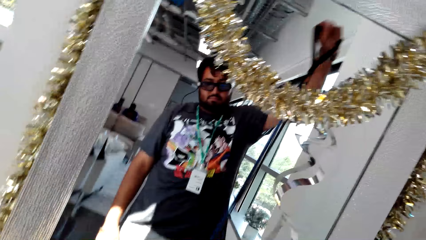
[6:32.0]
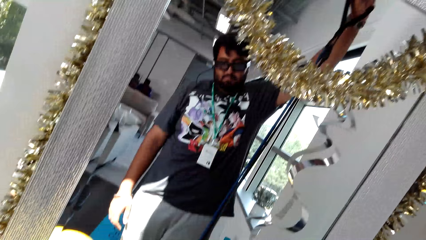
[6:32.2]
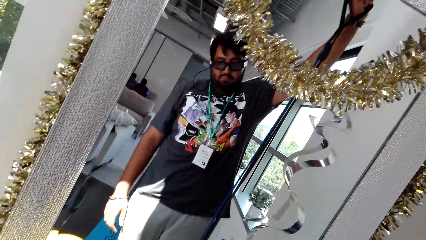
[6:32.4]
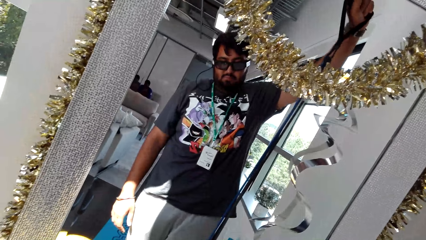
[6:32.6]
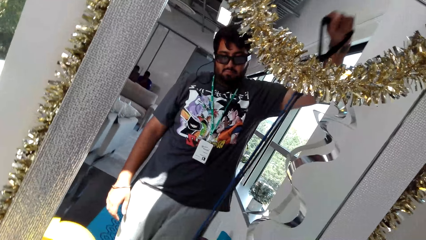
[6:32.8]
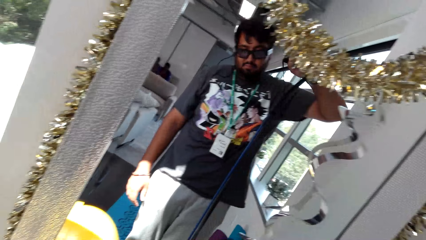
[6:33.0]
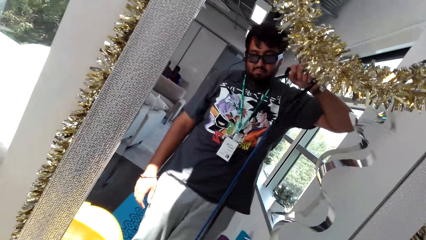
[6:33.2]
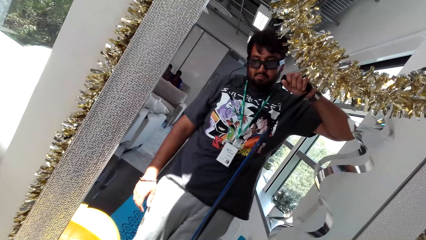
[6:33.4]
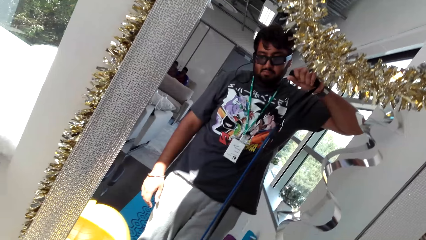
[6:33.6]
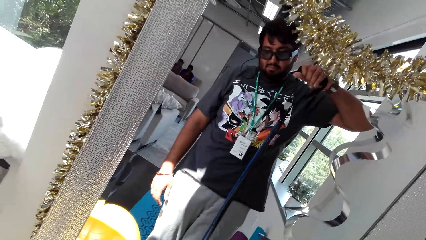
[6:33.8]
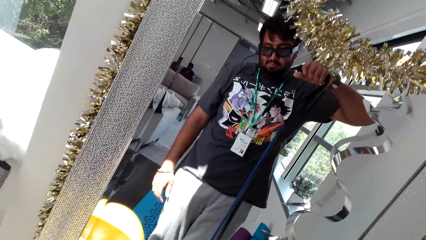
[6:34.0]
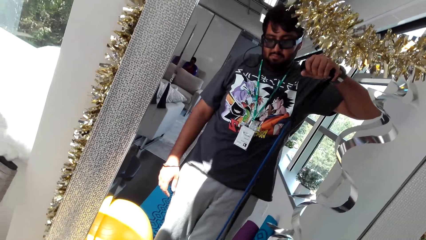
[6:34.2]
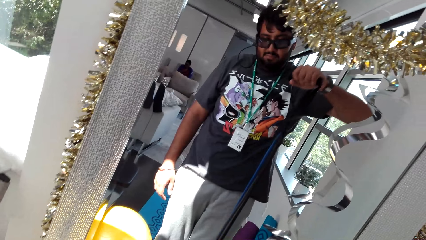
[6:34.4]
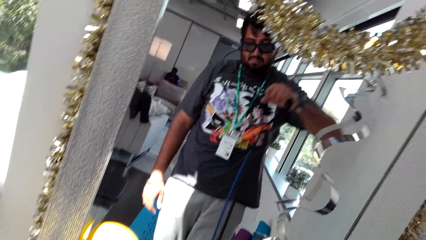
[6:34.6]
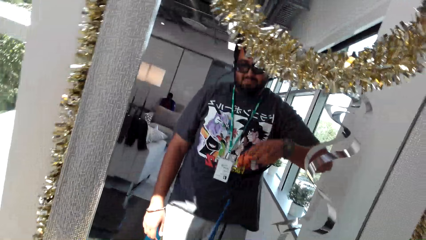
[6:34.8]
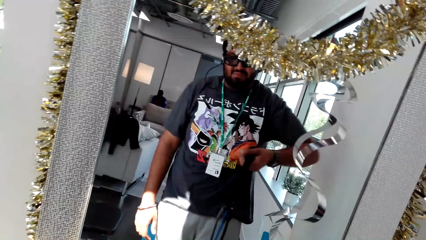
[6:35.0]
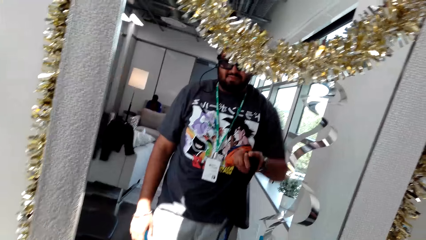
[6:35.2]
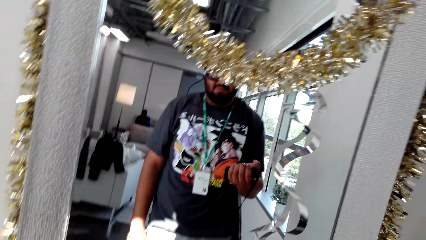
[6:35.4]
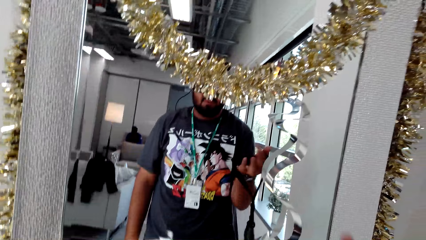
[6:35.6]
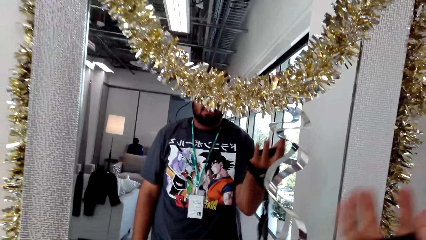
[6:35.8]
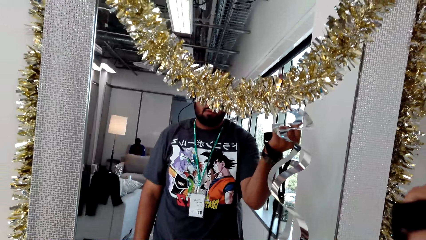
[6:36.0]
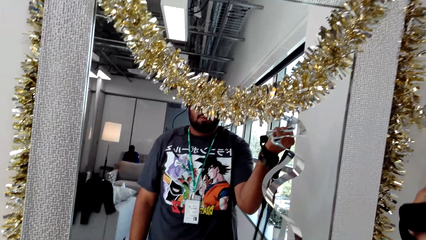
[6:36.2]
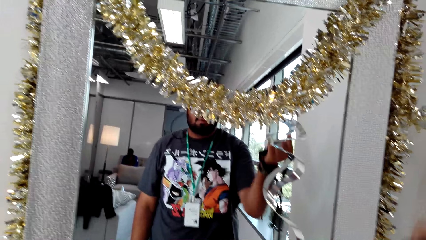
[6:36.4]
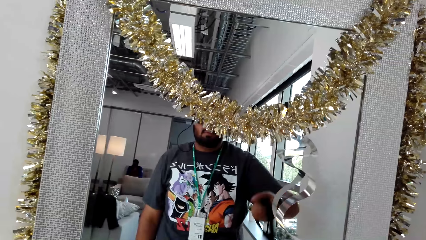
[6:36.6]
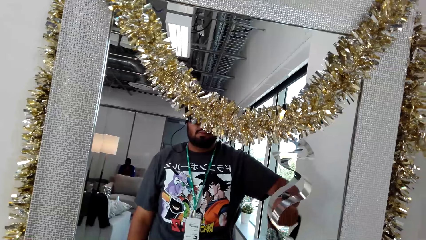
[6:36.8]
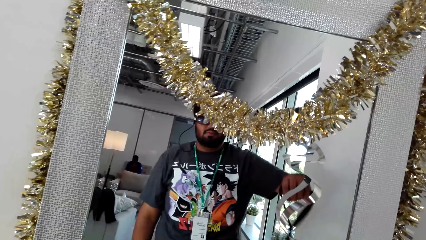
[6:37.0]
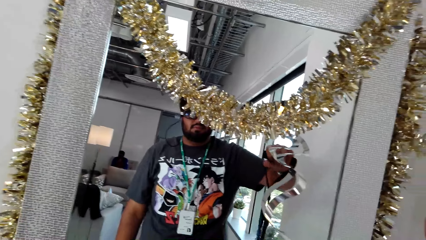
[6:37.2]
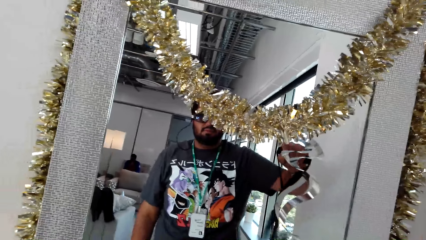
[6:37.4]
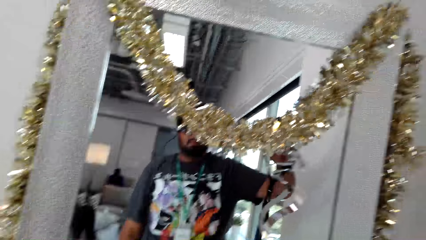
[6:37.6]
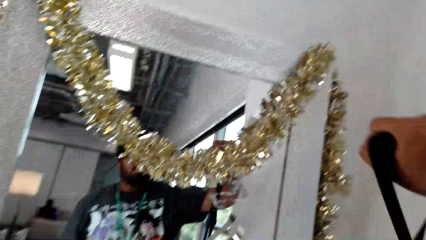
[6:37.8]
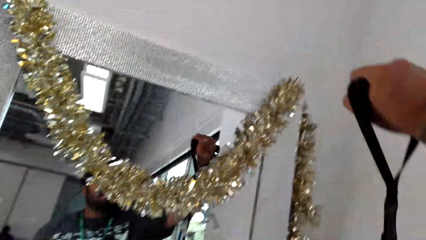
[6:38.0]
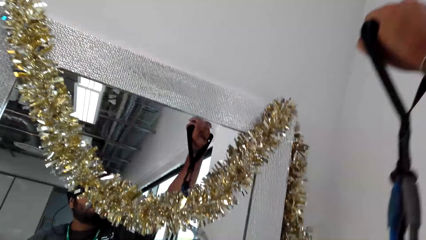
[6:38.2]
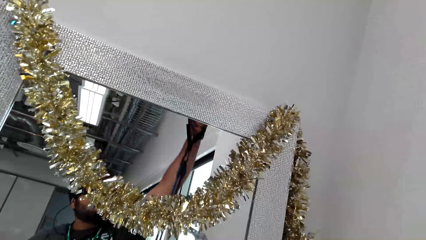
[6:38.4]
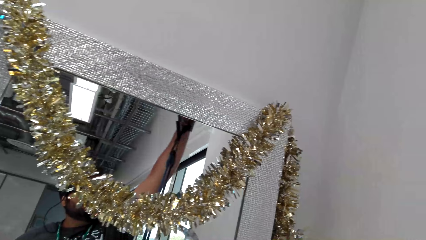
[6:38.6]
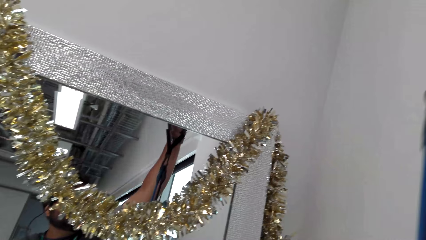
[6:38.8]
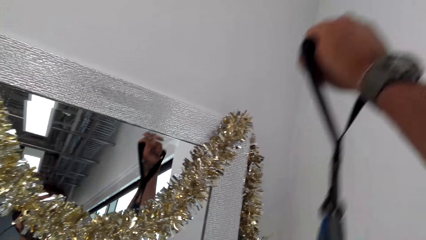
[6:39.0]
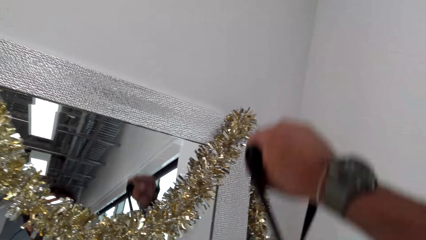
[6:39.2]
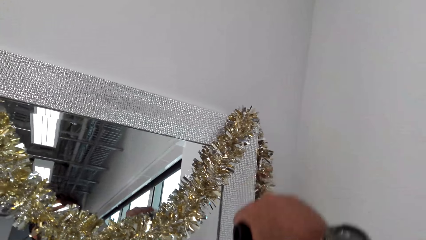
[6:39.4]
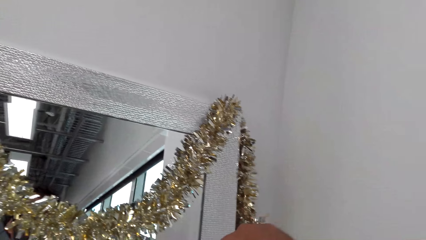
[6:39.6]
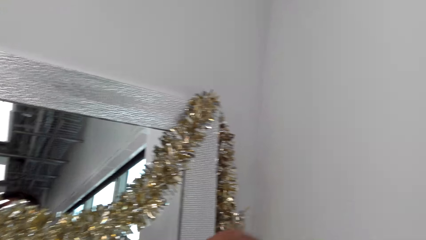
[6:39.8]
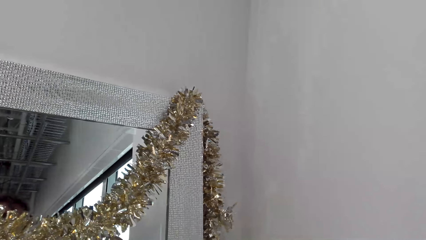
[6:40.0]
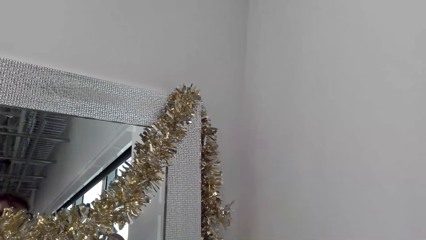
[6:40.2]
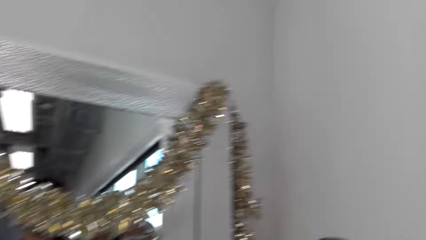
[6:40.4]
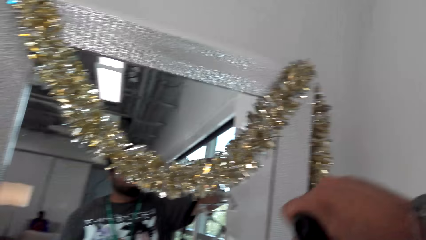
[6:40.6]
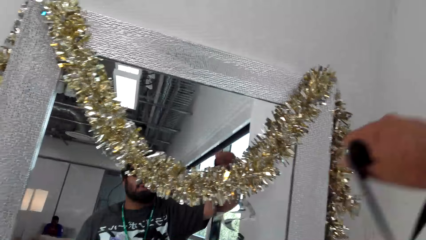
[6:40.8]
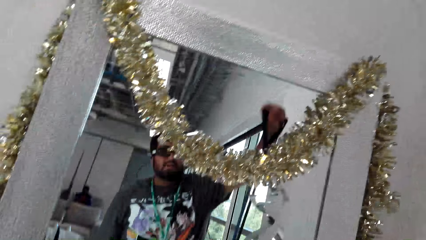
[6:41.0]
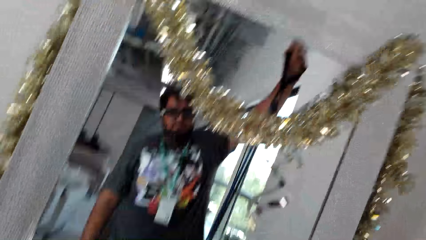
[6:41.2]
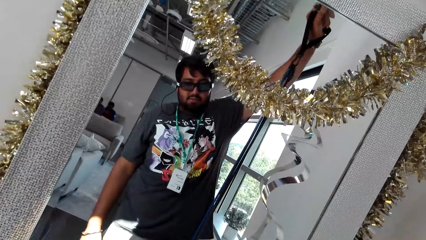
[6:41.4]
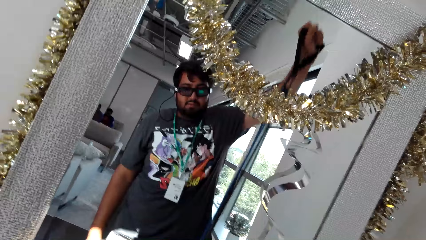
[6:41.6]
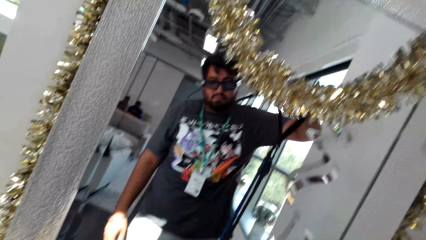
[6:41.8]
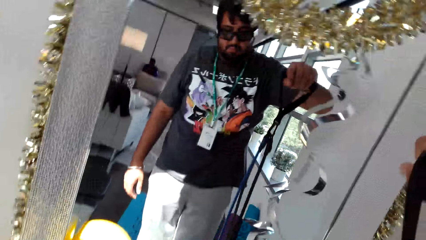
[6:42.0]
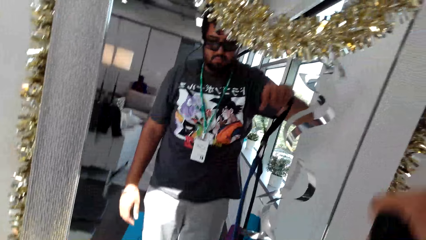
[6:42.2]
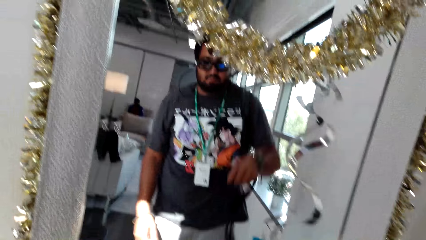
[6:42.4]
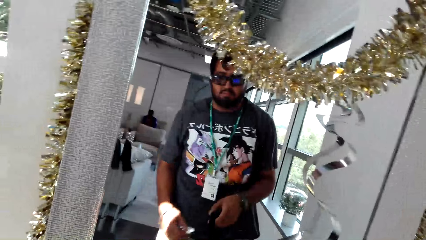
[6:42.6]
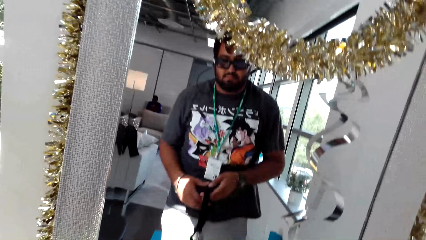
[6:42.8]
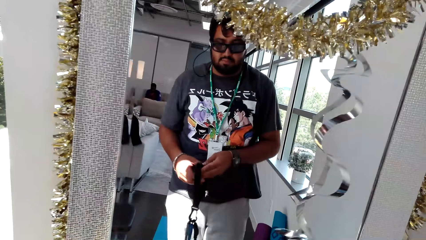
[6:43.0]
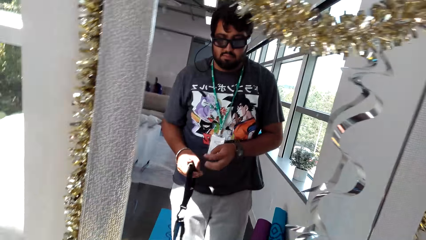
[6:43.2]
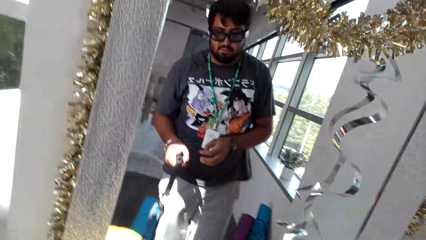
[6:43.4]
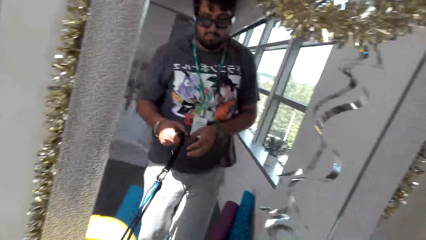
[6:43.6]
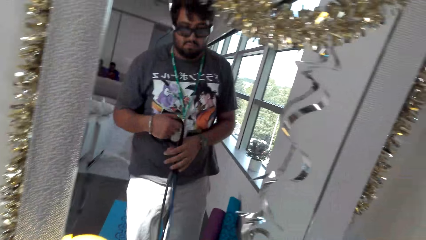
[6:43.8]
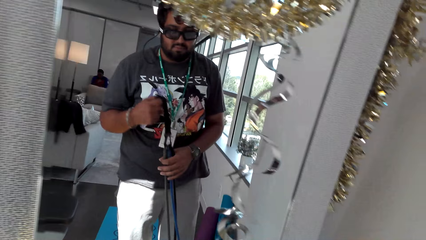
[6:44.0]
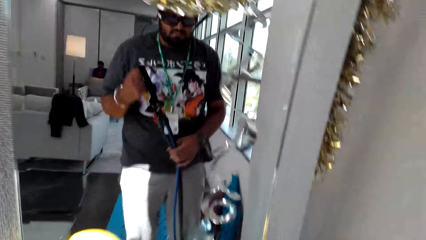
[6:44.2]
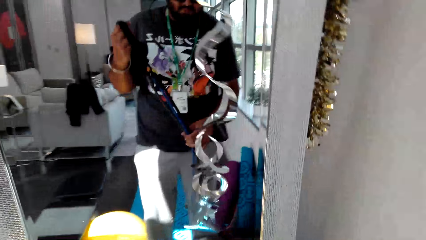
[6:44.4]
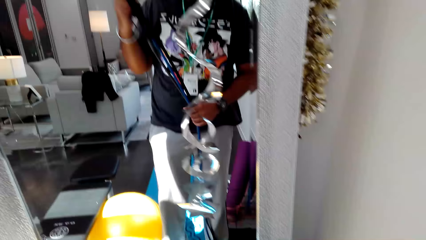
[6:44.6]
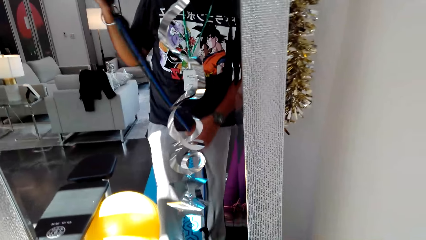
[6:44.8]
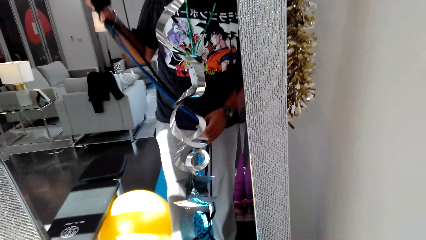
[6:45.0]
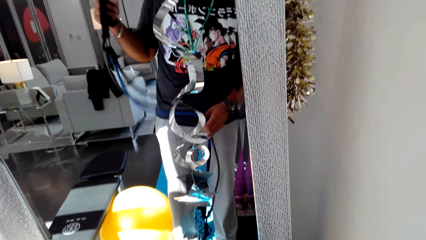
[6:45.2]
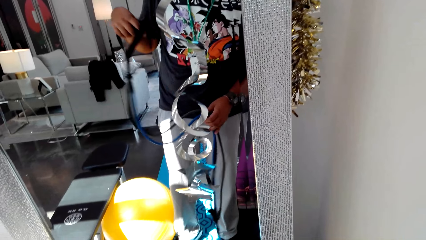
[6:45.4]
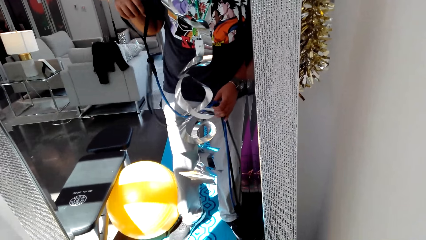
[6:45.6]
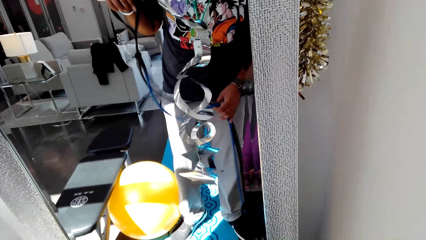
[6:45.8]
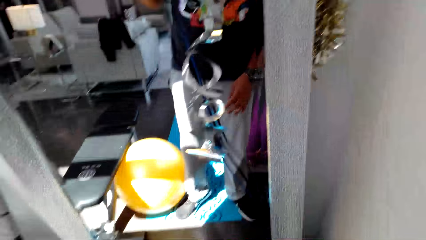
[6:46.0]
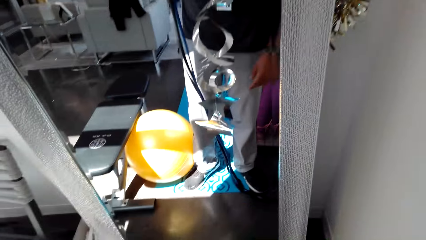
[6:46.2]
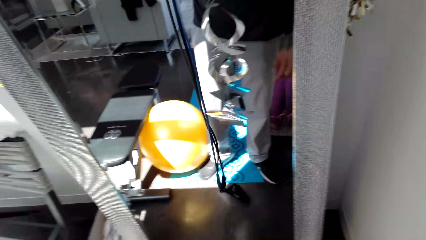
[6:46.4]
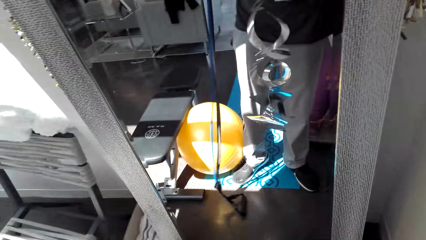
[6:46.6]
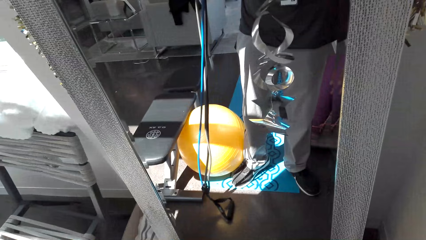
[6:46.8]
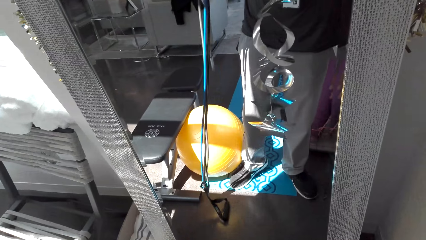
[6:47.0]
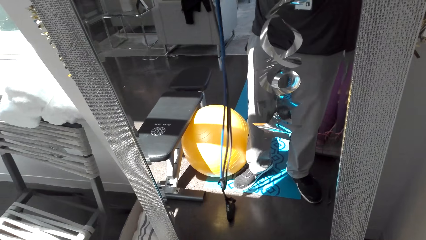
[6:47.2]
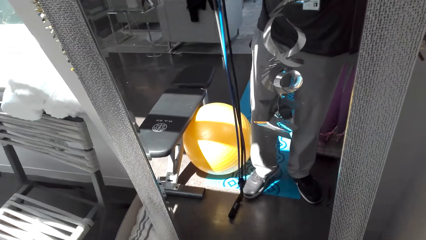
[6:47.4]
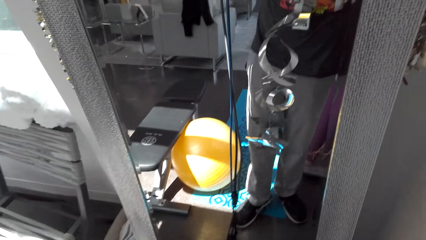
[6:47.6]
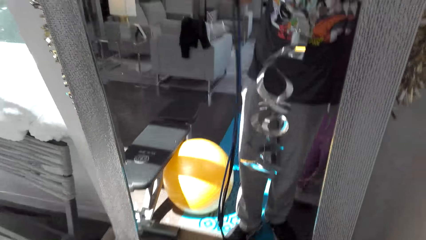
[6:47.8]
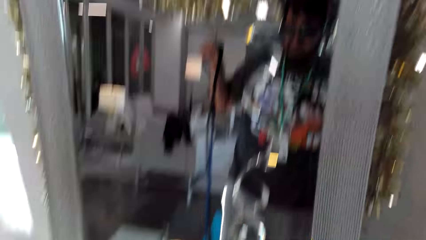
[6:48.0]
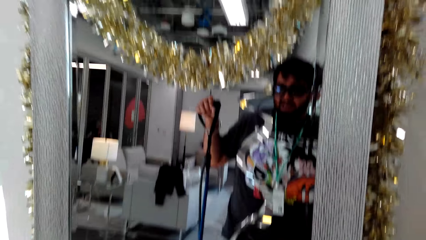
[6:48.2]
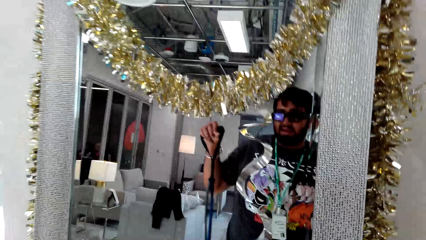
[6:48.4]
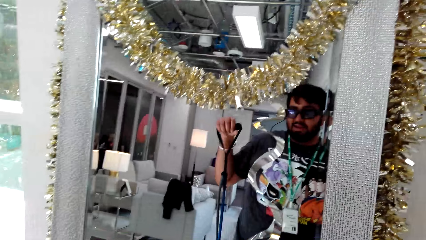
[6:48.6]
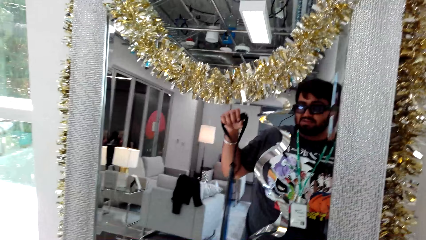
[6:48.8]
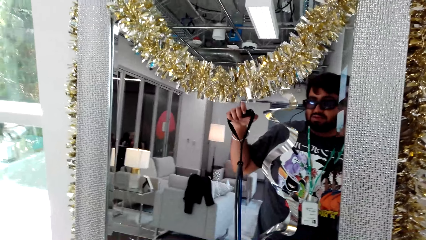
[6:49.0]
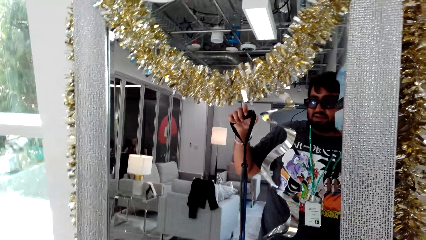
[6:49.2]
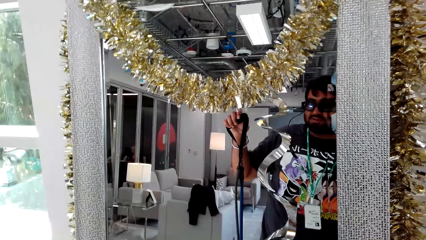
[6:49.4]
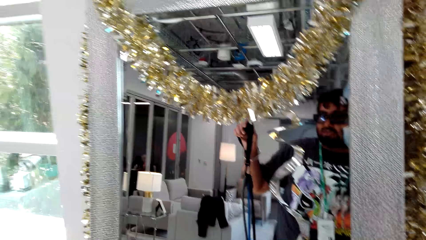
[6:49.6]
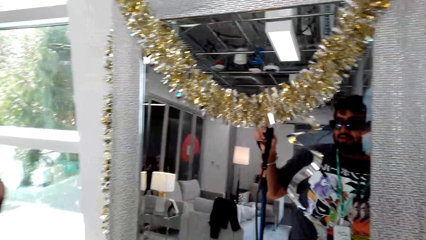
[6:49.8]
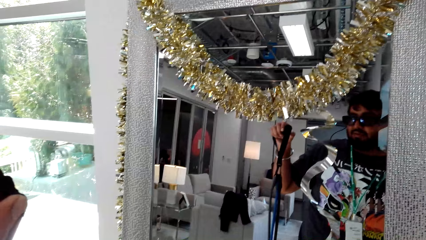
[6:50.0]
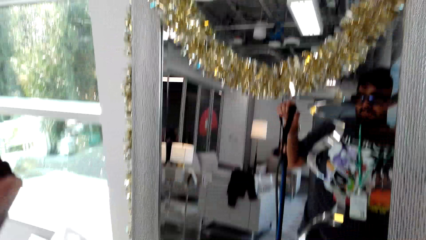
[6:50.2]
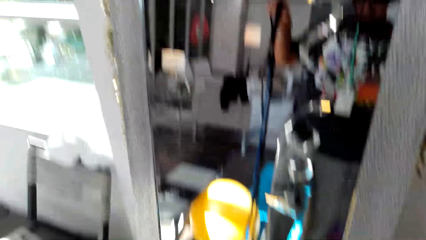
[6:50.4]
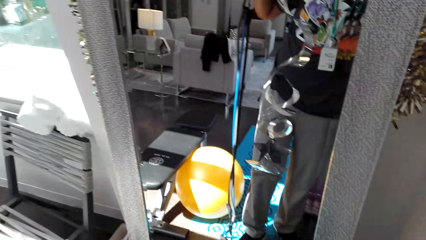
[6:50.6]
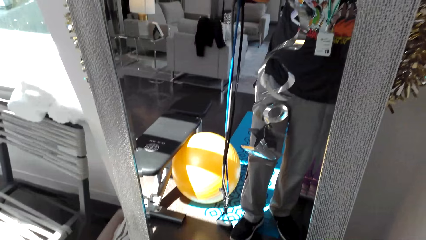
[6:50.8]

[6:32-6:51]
The camera wearer passes the resistance band to the left hand. They hold the resistance band with both hands. They drop one side of the resistance band on the floor. They step on the resistance band with a leg. They talk to a person.
